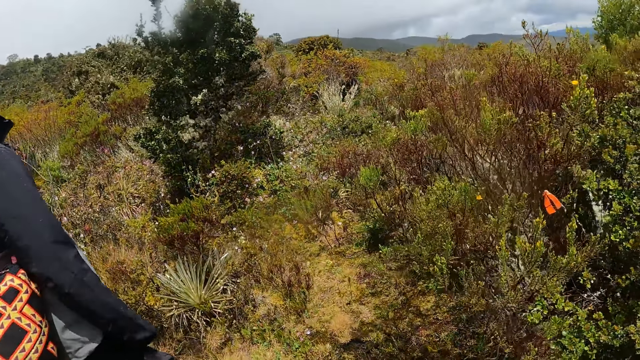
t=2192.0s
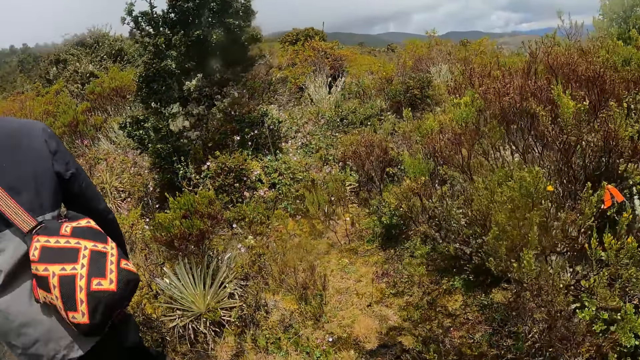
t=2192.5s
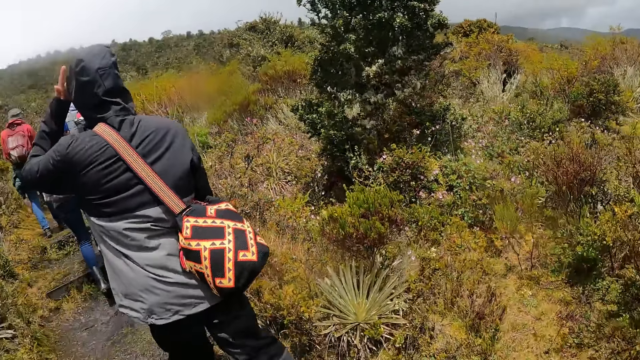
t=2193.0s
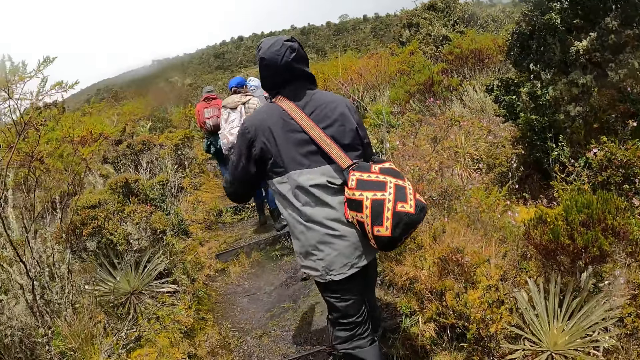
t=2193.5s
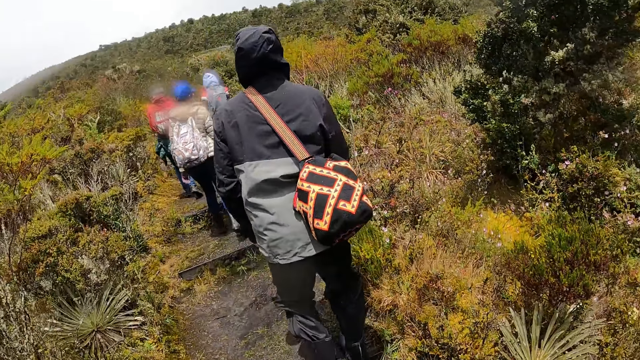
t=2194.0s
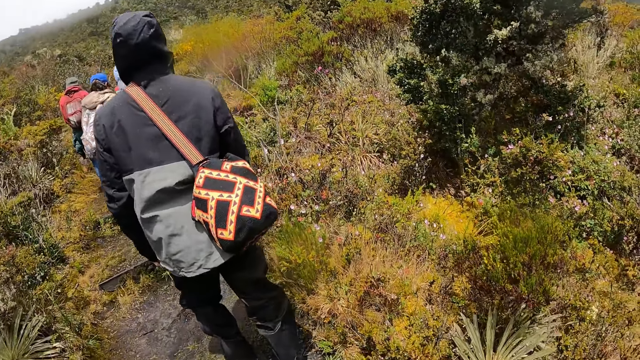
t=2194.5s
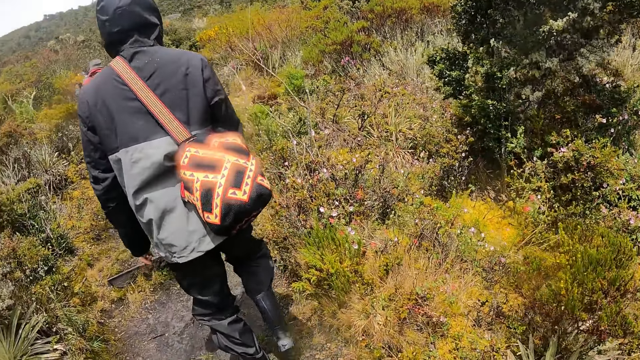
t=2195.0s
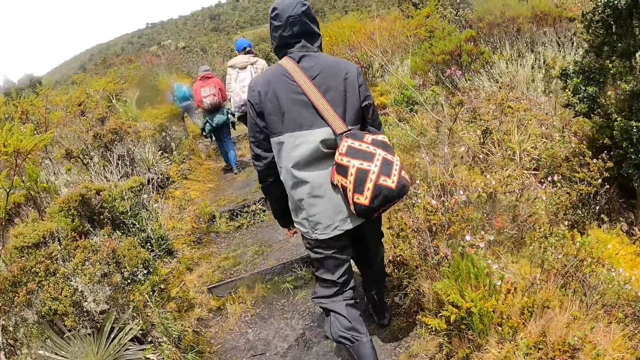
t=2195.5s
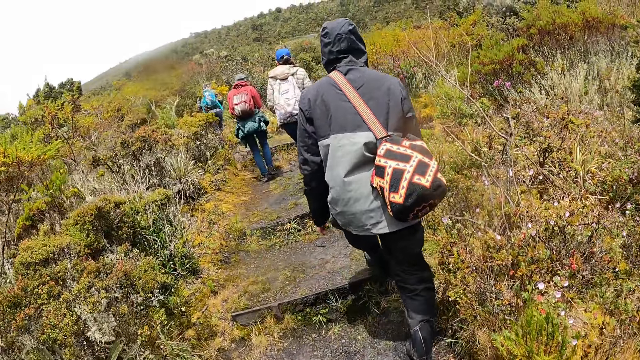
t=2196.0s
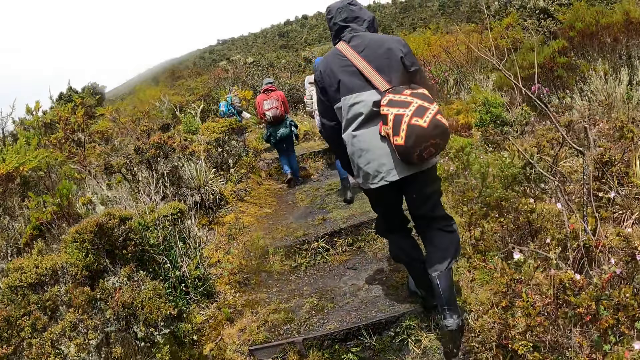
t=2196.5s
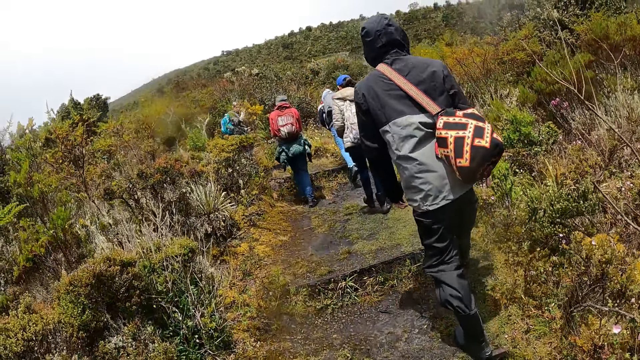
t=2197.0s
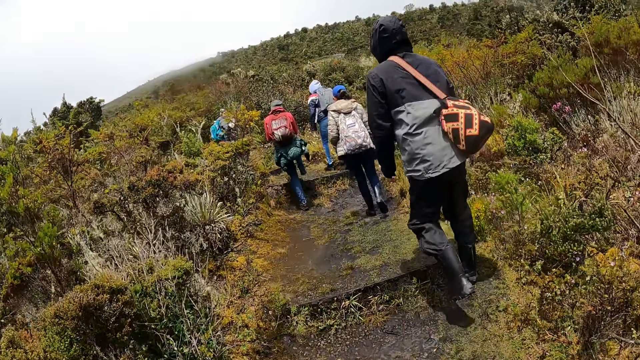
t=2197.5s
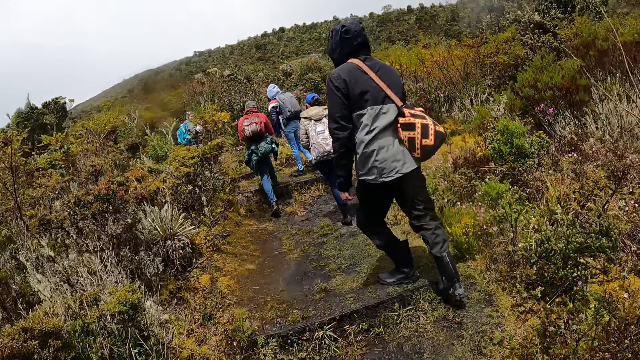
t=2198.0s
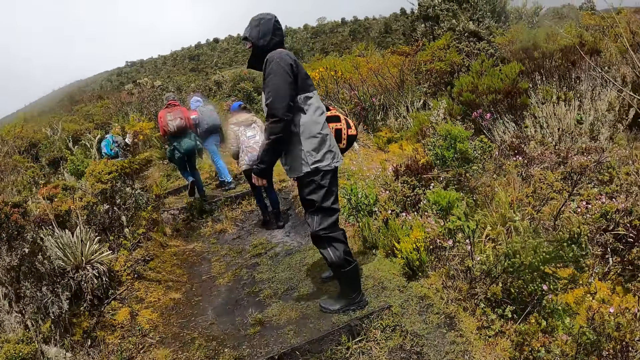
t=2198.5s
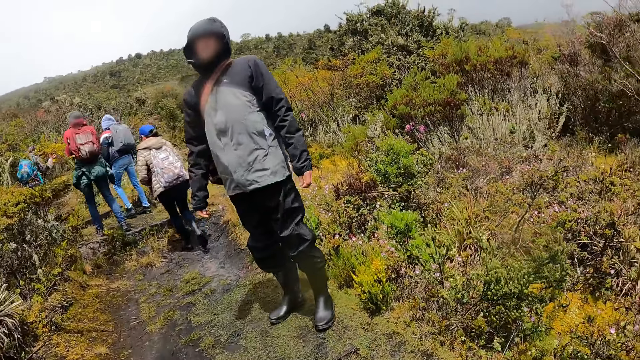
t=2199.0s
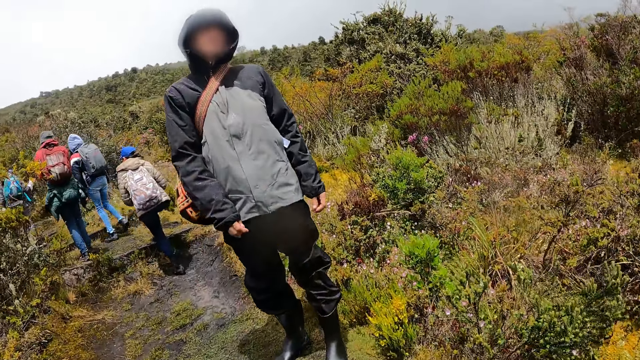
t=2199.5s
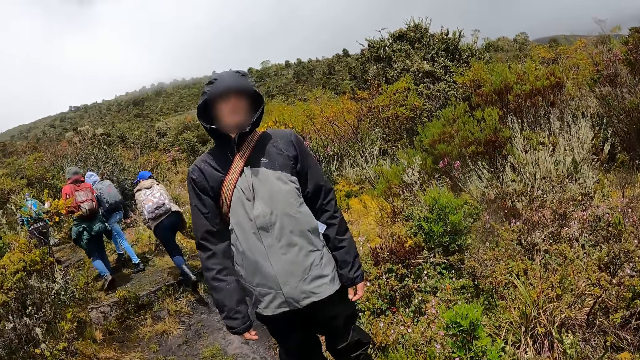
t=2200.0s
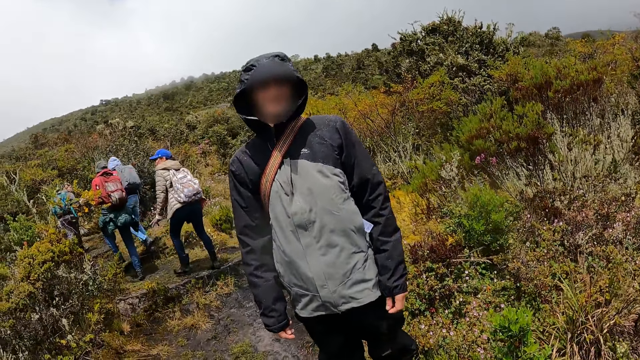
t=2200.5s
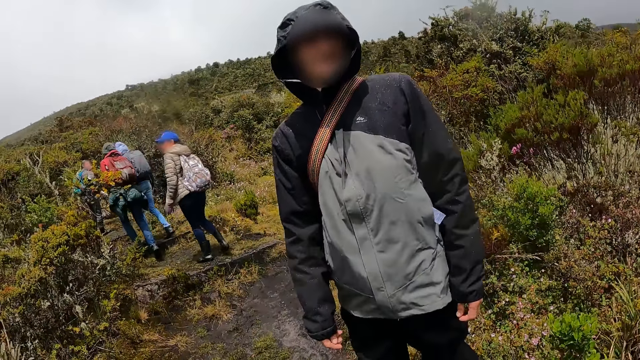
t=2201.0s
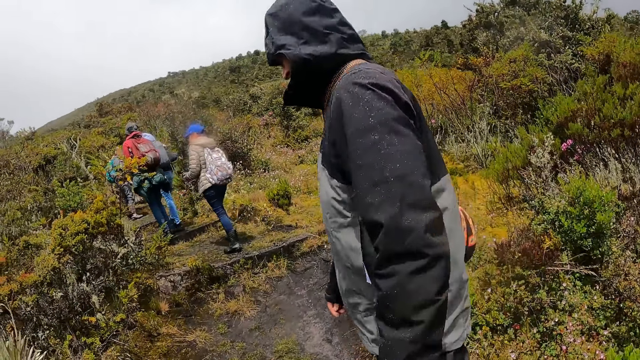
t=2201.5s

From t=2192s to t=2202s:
The camera wearer interacts with a man and looks around. The man walks uphill. The camera wearer converses with the man.

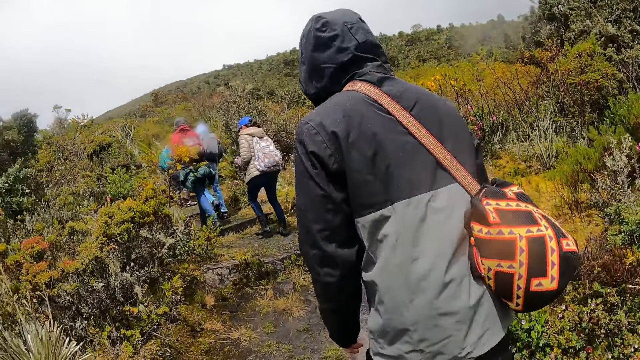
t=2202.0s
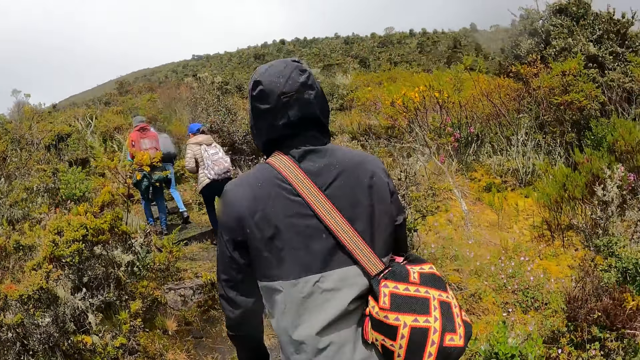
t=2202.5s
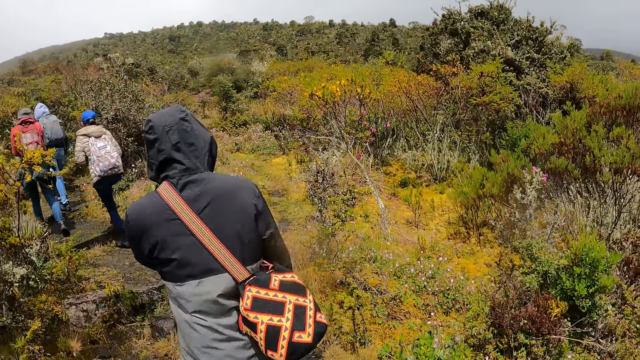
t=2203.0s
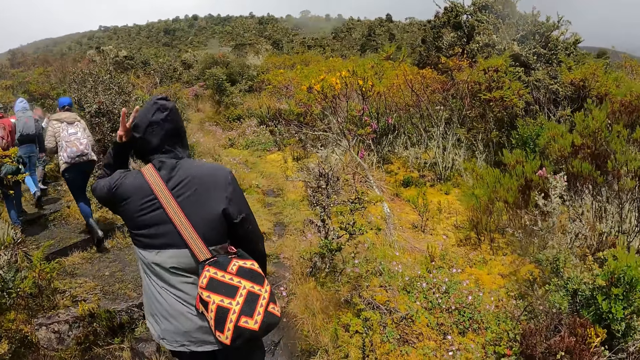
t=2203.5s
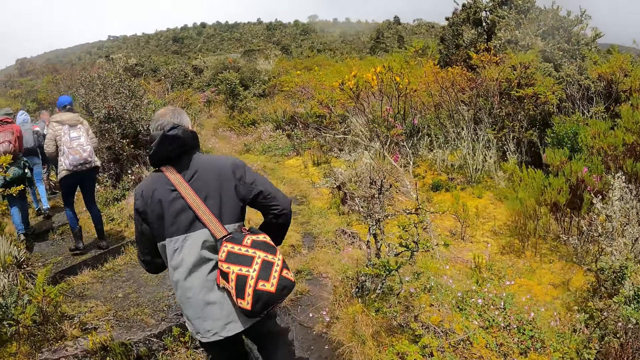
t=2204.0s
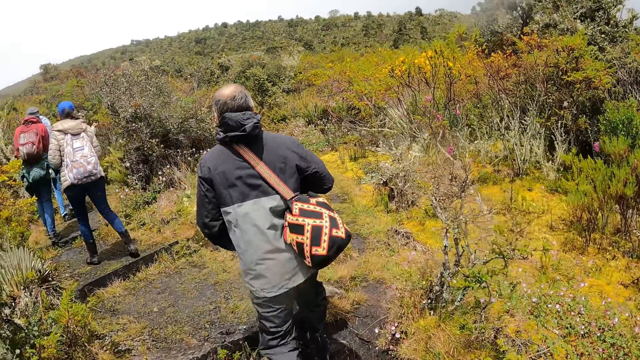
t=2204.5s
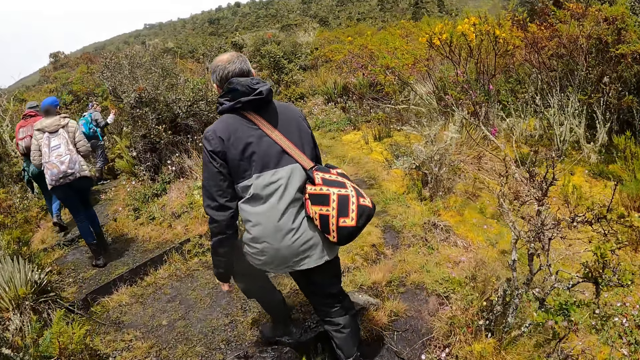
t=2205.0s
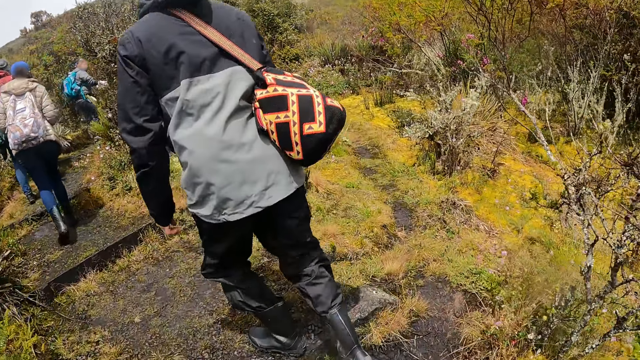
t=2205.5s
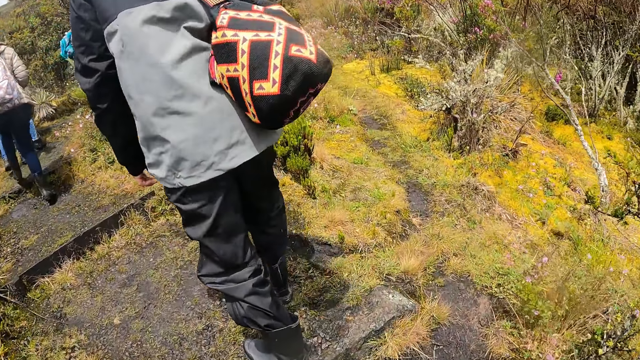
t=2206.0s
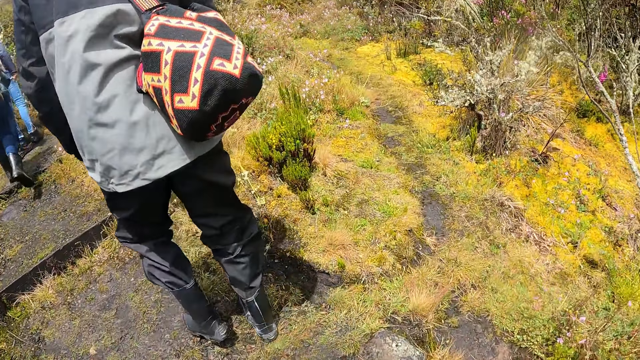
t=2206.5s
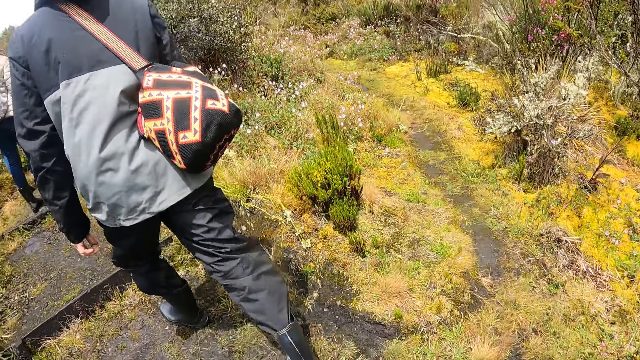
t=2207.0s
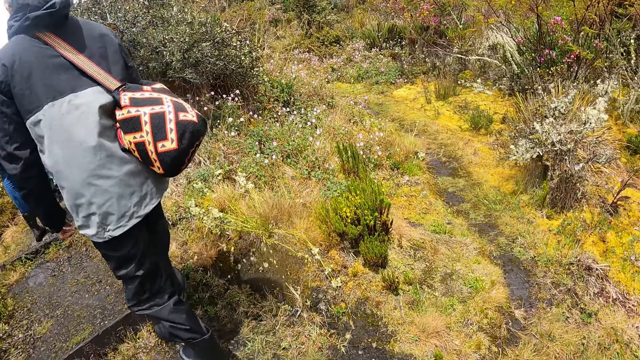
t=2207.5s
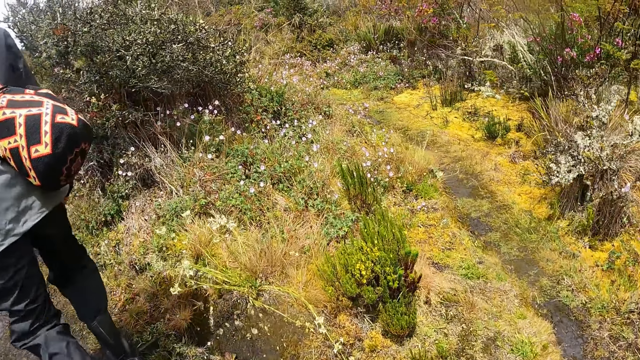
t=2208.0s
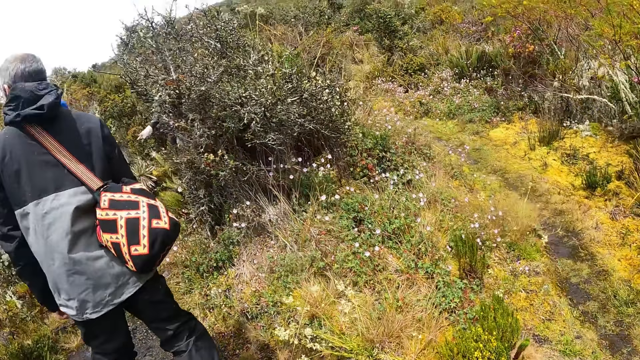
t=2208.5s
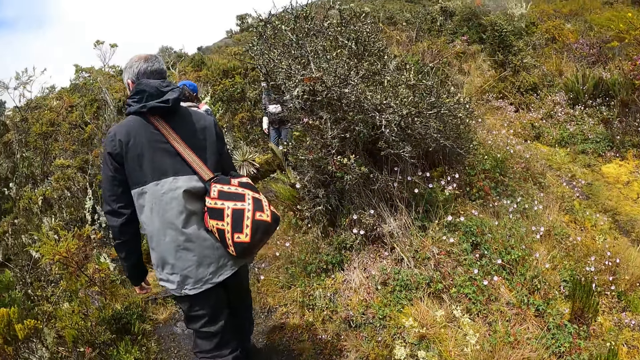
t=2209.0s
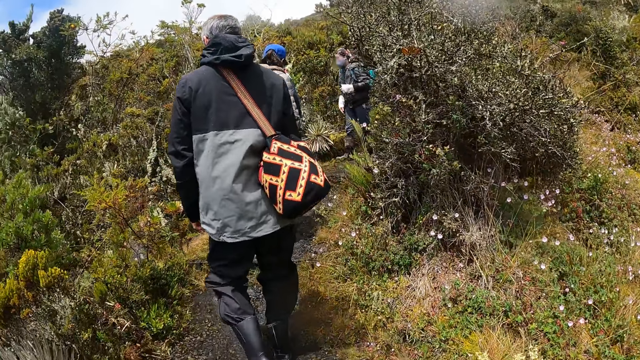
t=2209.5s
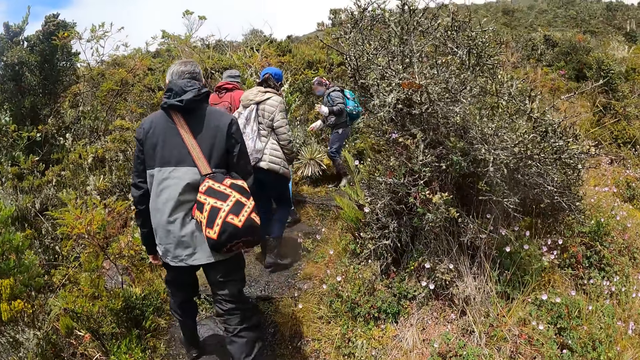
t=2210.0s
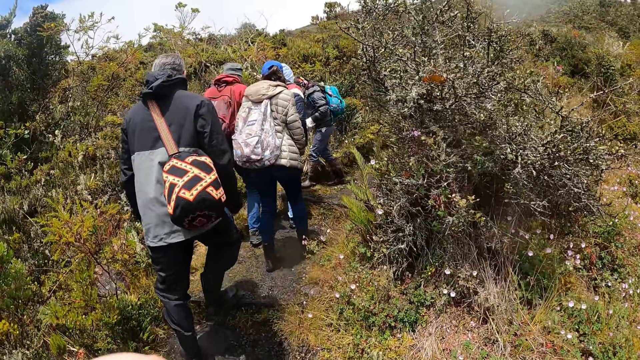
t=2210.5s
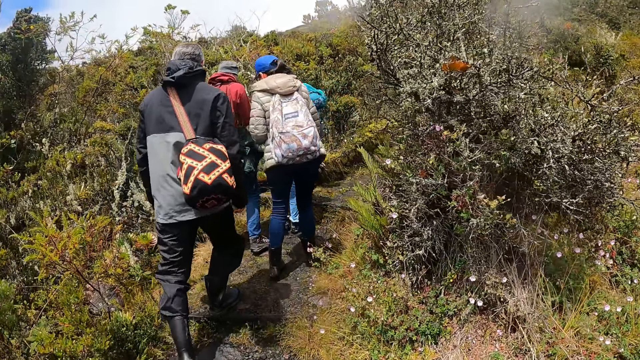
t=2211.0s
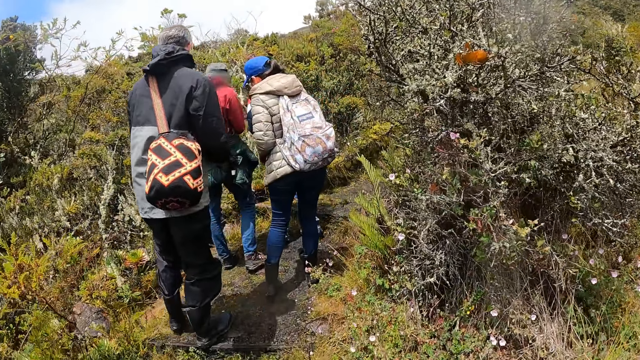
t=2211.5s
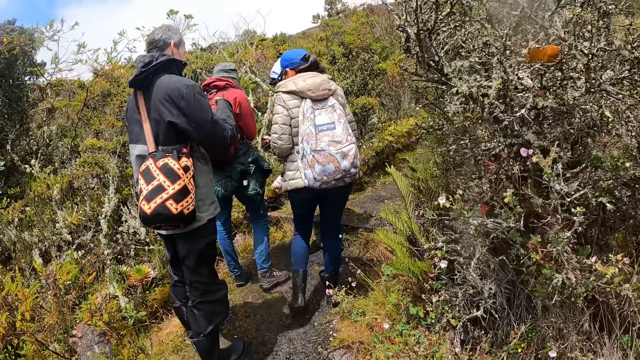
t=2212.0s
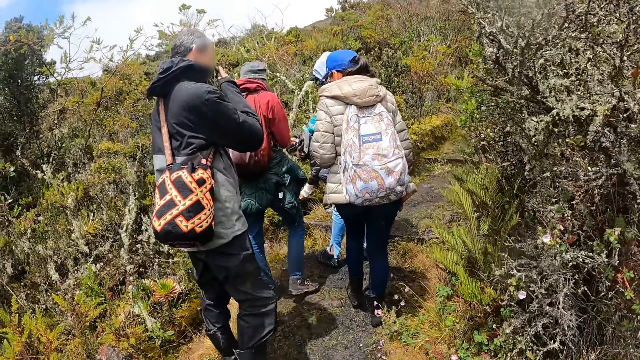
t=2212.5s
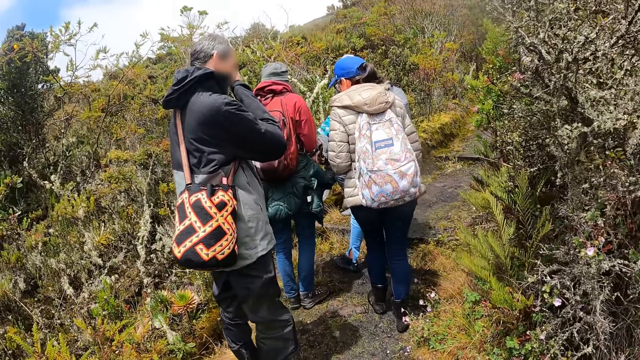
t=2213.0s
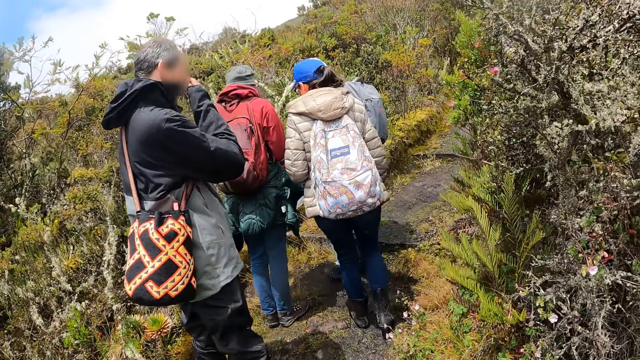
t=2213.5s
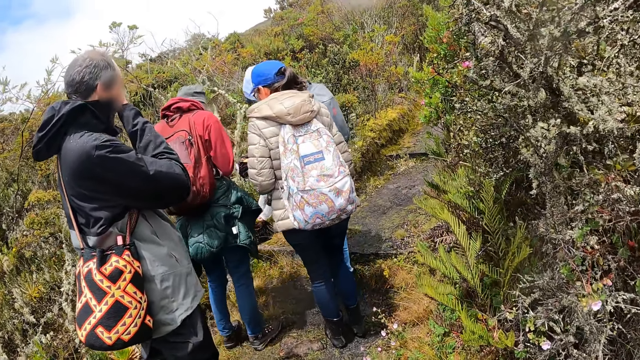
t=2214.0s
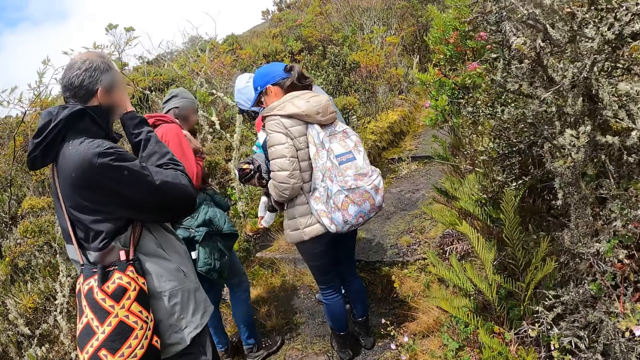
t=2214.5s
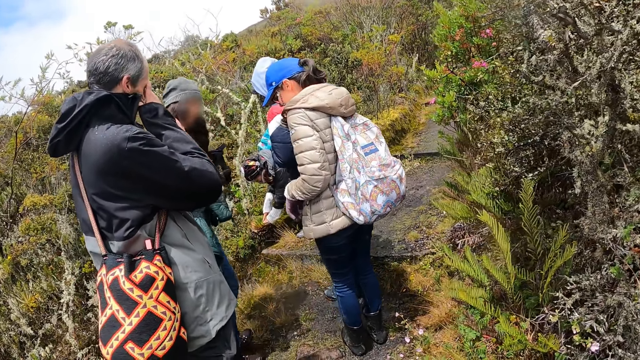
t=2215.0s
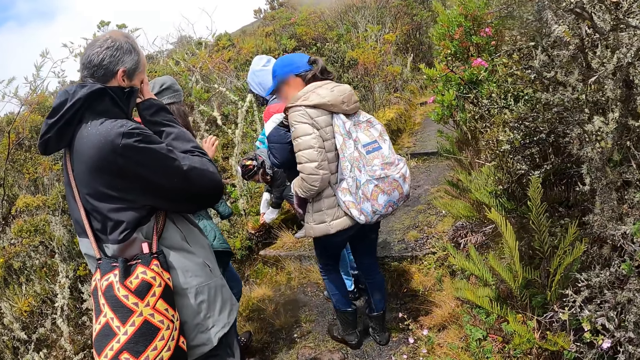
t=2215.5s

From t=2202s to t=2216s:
A man takes off a hoodie from his head with his left hand. The camera wearer walks uphill. They look on the bushes. They look at a woman. The man wipes his nose with his right hand. The man touches his face.
